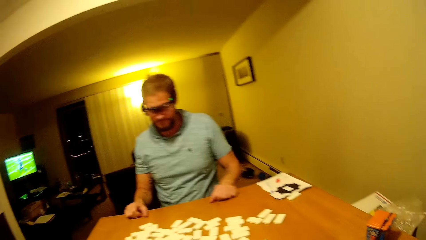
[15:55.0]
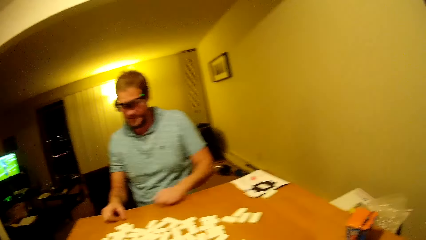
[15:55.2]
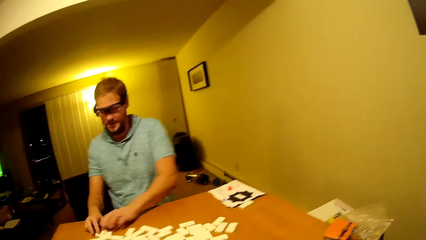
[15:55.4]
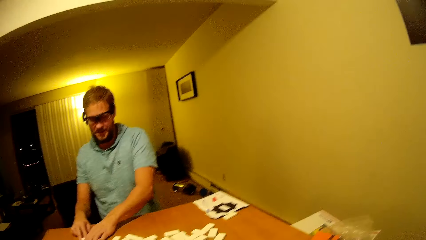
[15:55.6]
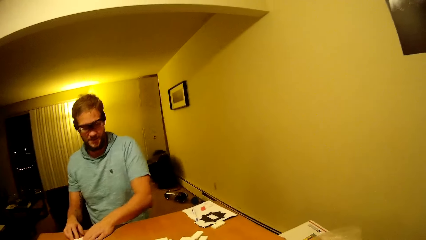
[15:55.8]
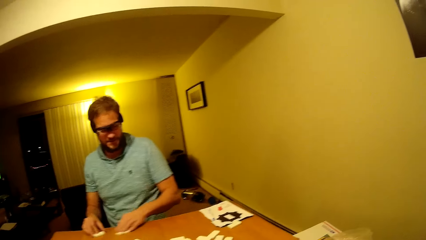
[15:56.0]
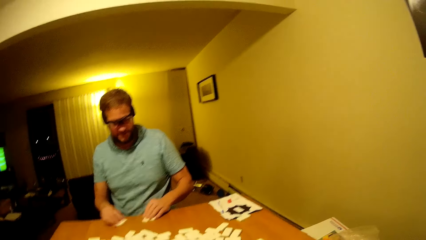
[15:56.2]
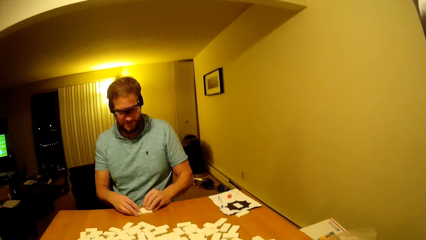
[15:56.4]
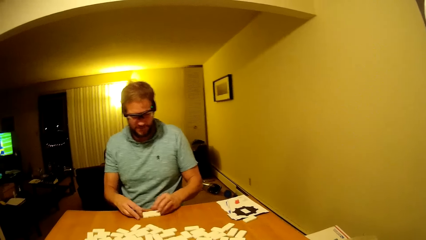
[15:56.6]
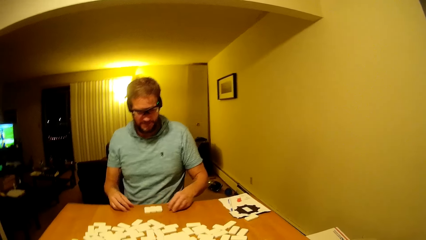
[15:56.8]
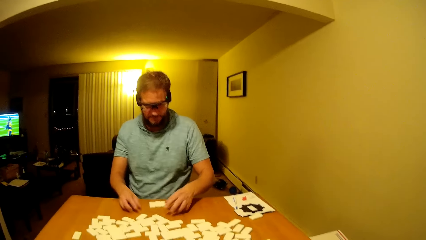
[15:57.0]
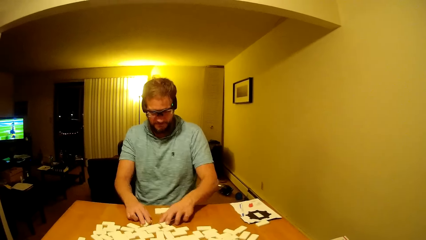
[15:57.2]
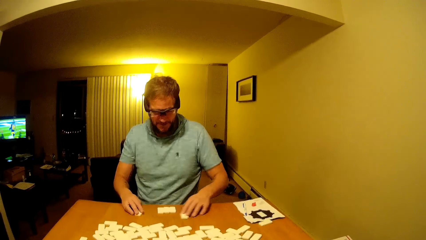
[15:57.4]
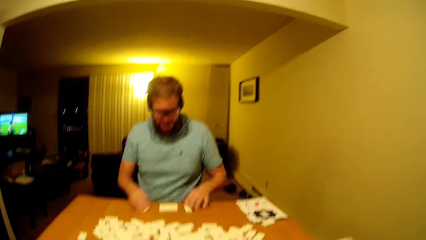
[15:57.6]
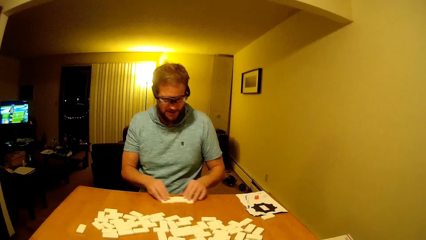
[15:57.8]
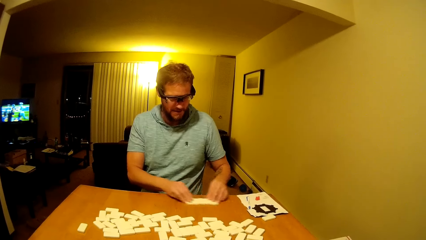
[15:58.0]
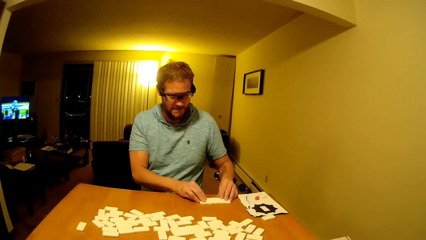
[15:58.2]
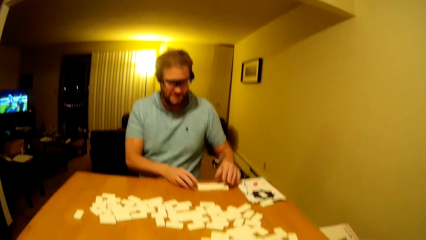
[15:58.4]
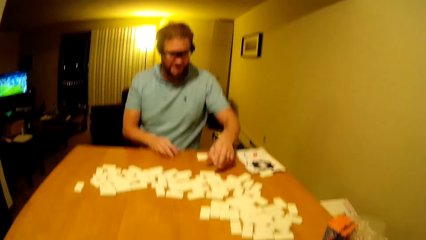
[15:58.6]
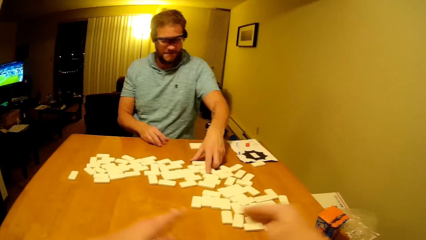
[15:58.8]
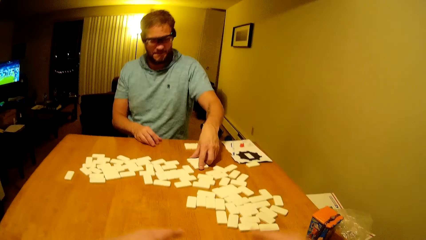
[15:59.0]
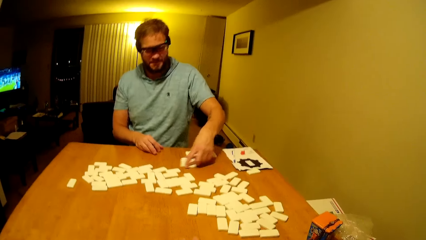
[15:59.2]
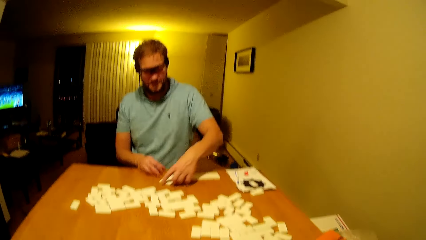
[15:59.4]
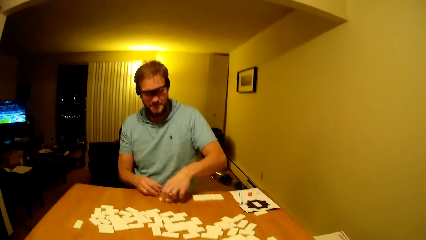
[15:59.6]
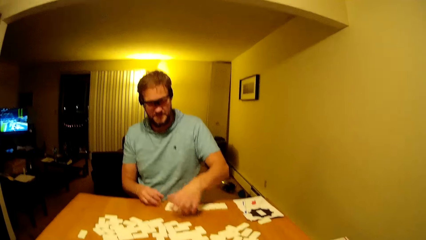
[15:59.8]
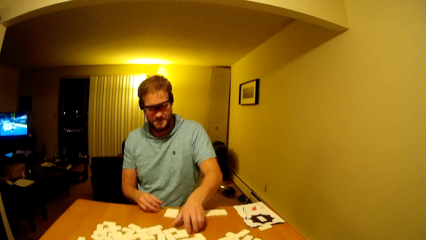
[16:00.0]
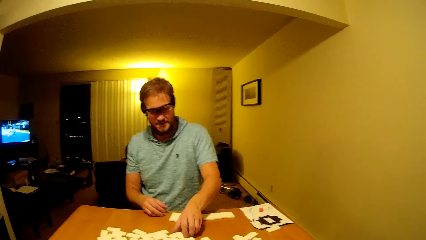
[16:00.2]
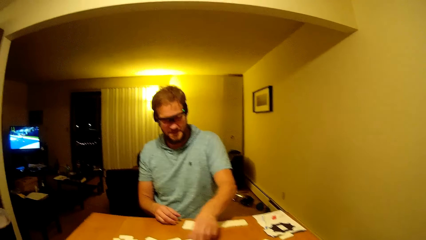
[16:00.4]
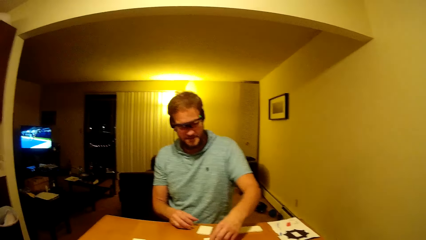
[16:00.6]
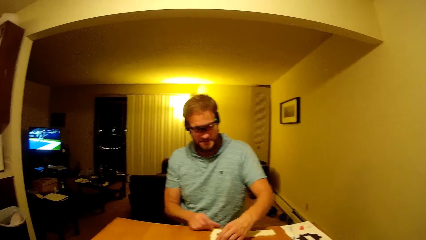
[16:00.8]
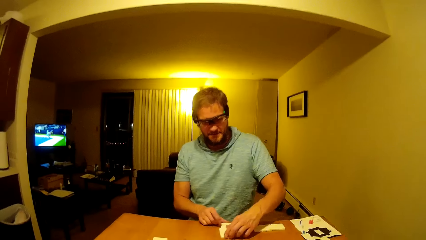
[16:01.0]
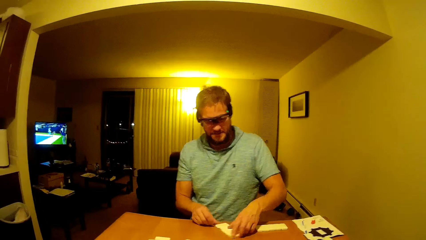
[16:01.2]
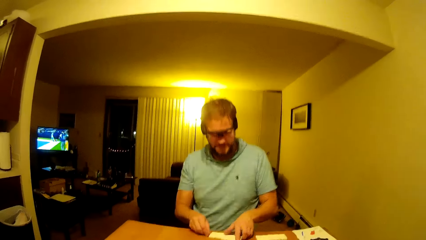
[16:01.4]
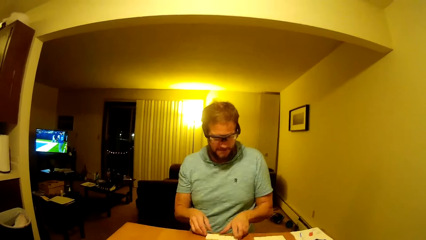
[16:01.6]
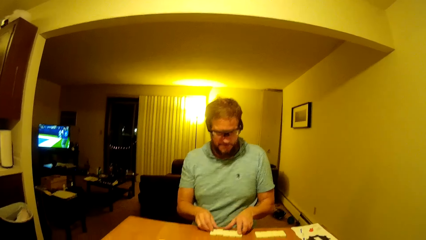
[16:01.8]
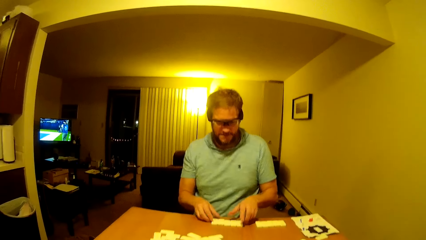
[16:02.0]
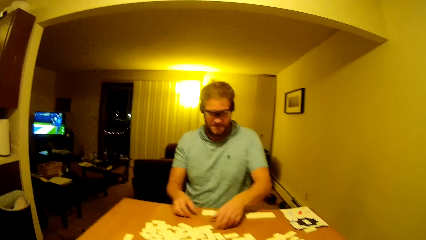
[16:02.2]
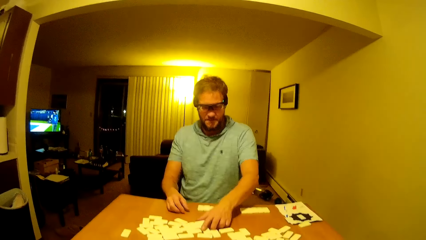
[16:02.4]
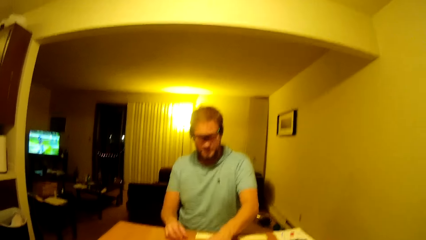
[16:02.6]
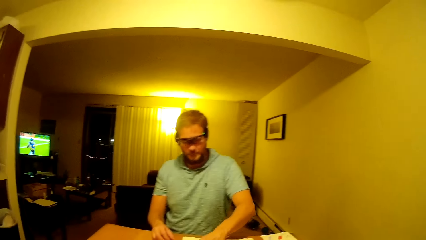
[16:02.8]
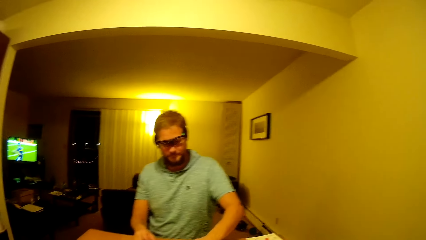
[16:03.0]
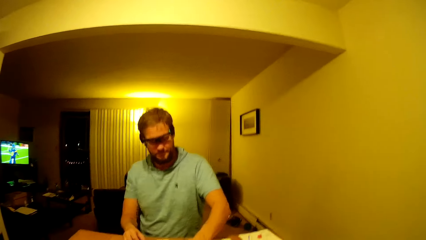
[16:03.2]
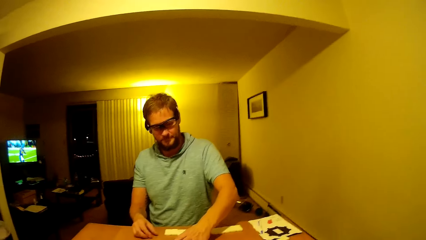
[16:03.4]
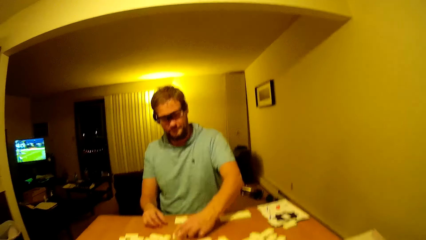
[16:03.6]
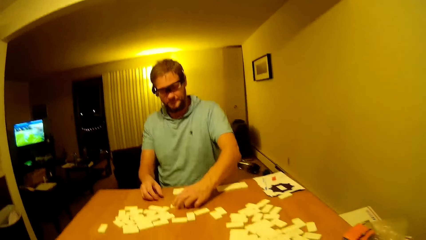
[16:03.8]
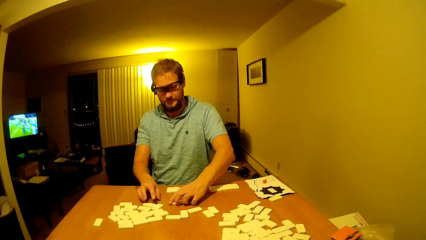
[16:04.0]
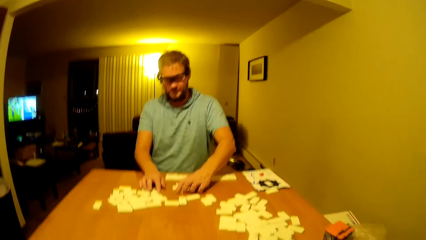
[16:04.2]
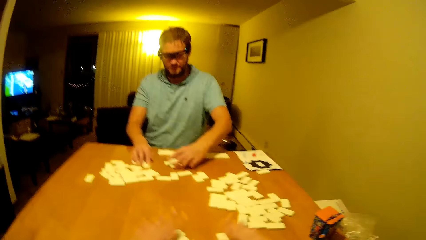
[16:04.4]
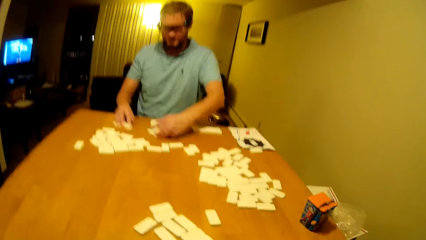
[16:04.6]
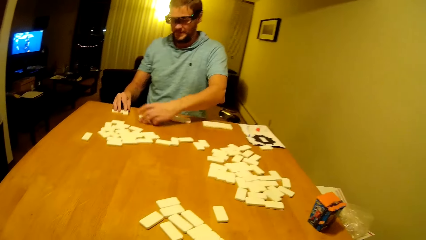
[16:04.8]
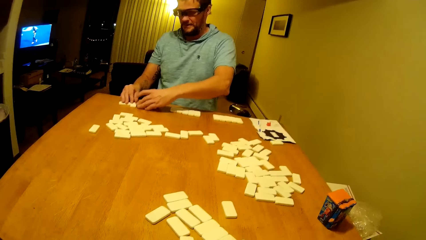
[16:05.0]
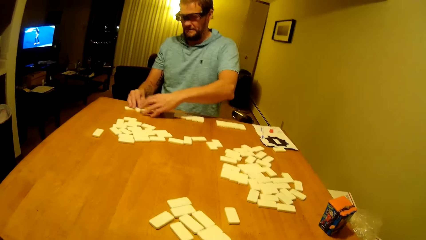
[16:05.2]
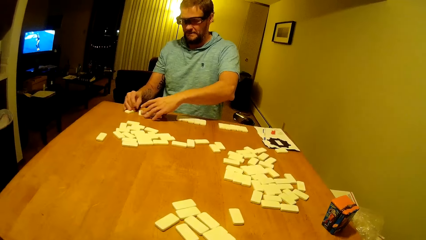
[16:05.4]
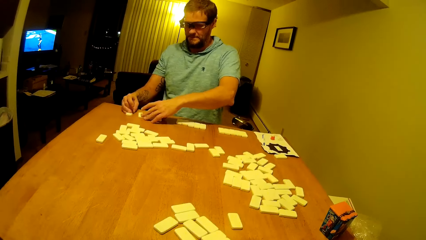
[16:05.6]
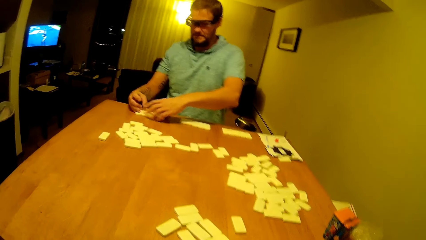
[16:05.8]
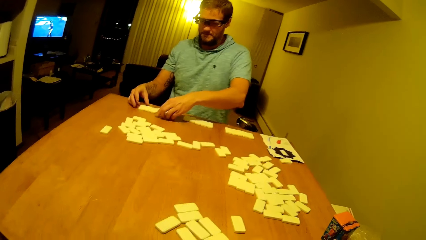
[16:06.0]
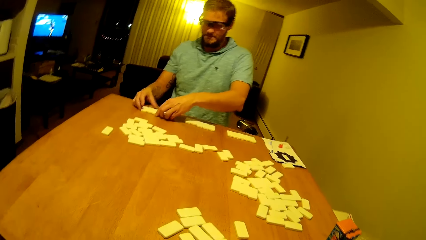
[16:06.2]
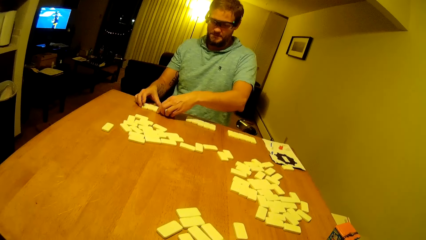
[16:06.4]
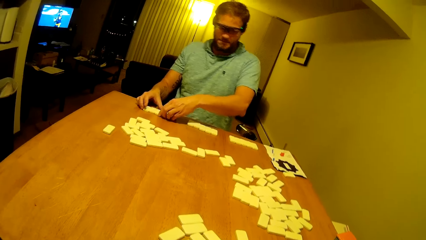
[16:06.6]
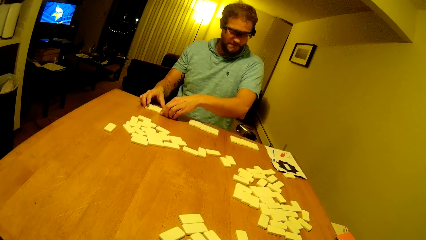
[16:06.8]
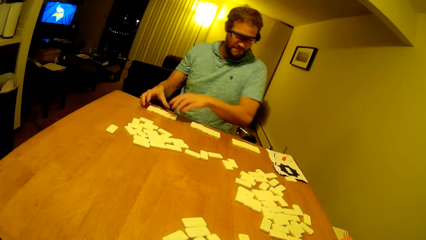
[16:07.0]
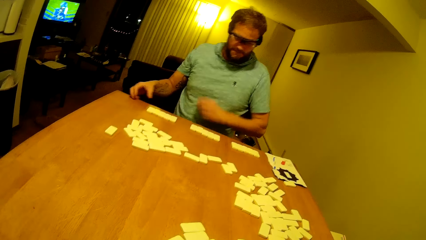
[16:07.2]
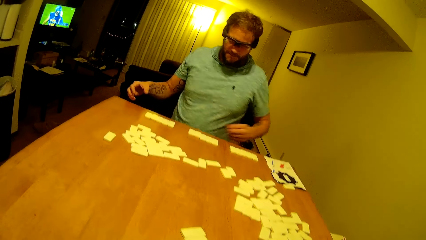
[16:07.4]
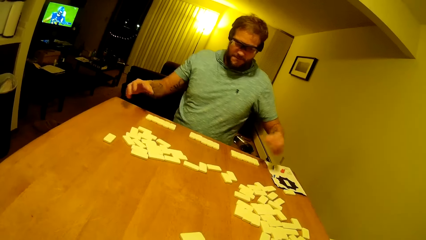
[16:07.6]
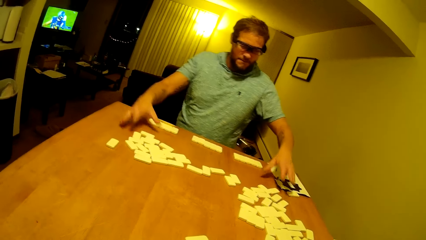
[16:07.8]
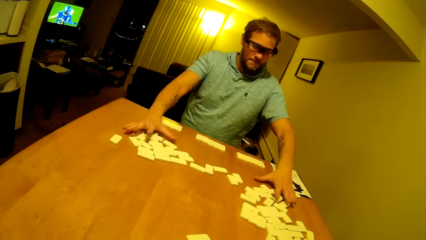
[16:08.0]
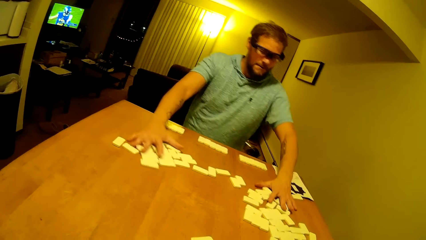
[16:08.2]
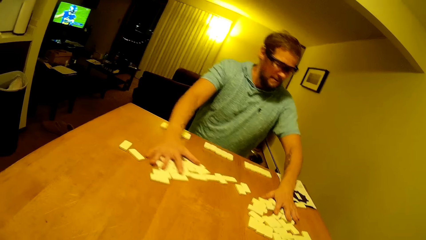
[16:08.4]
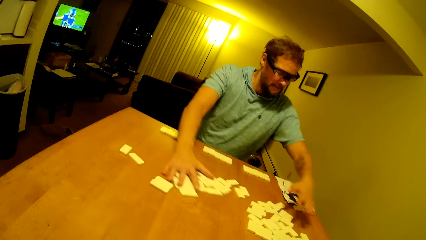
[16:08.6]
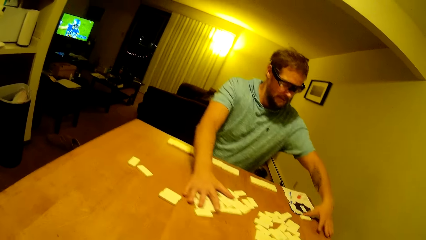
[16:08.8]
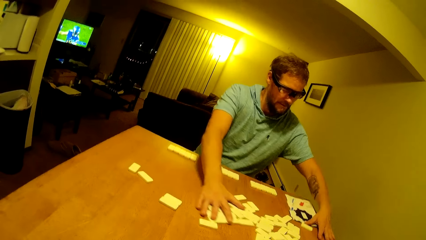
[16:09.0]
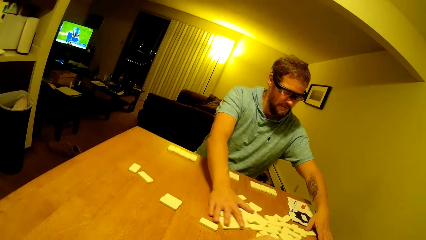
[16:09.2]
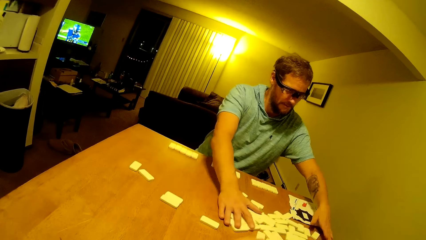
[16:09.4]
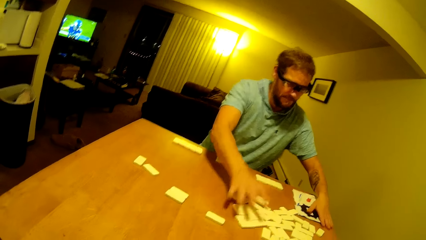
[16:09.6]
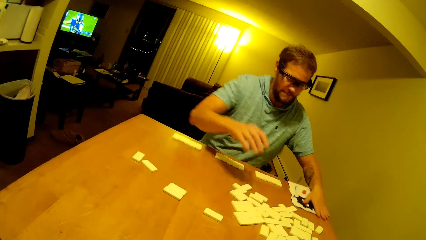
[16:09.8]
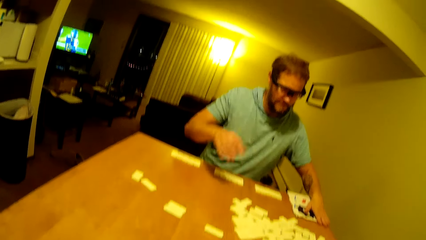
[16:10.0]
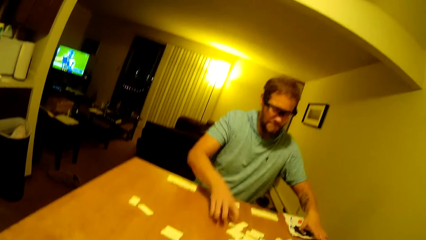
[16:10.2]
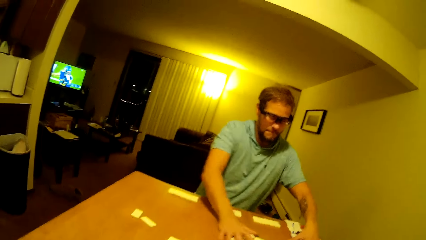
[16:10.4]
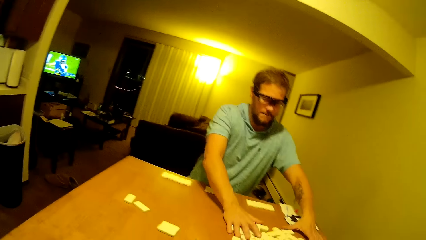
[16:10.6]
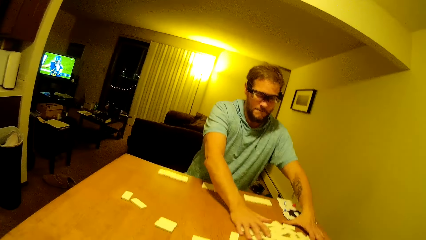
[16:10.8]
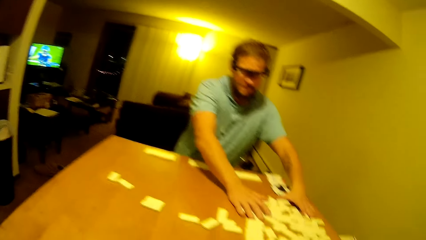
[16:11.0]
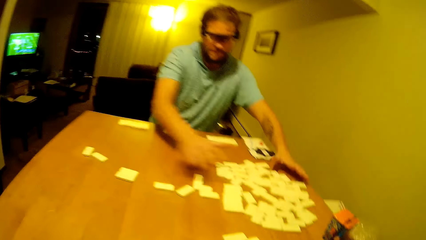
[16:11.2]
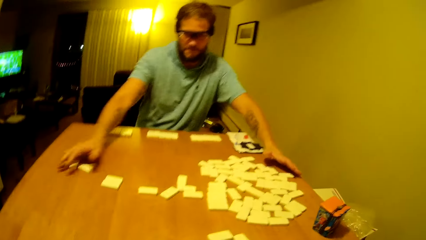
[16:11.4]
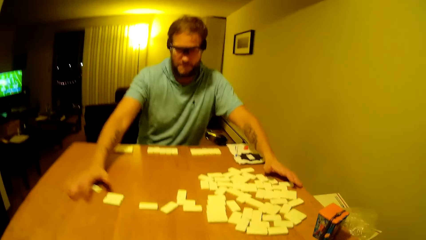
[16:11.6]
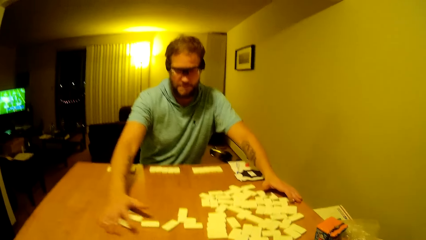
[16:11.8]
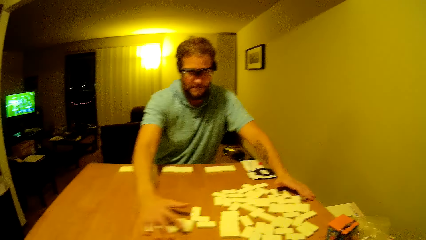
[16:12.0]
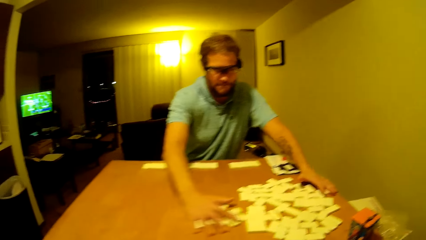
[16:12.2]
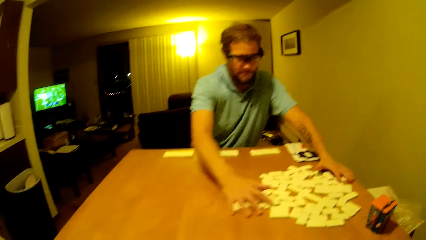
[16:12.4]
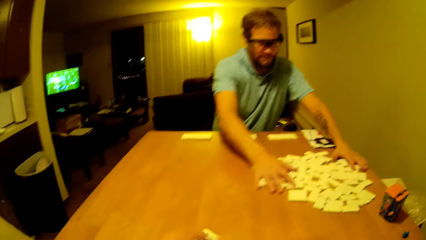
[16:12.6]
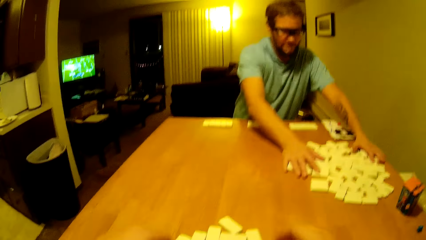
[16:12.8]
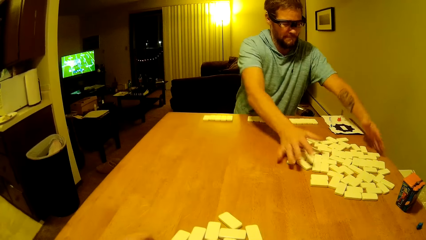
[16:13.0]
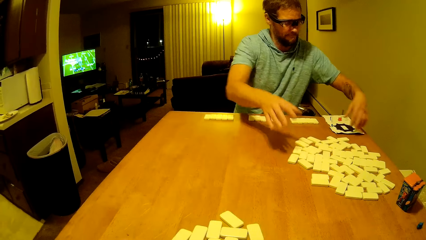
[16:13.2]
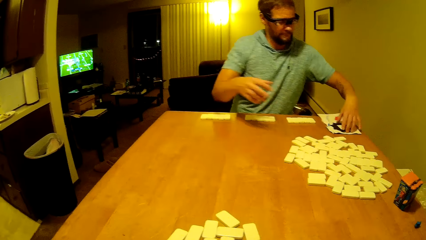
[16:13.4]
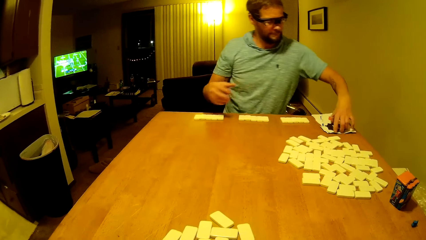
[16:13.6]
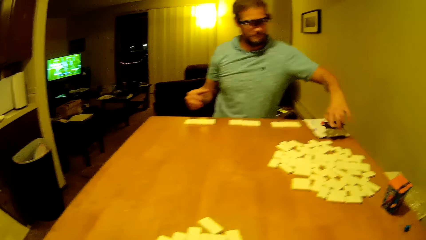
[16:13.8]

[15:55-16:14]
A man drags the pai gow tiles on the table, lifts a hand up and arranges the dice. The camera wearer arranges the dice. The man pushes the dice forward.
